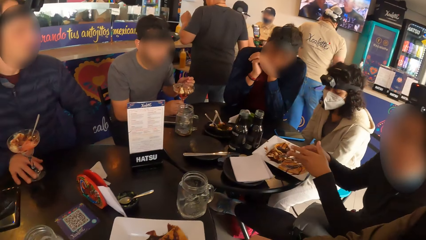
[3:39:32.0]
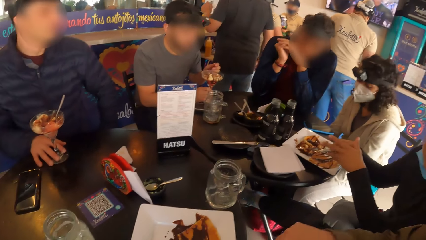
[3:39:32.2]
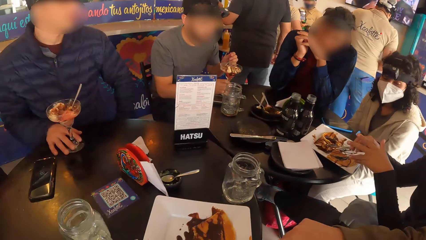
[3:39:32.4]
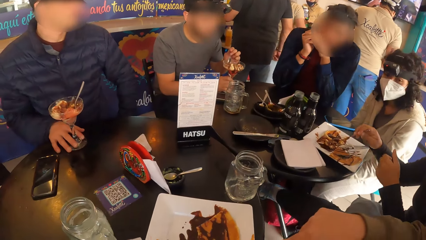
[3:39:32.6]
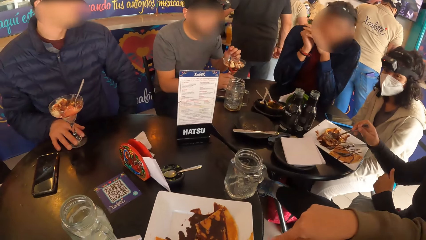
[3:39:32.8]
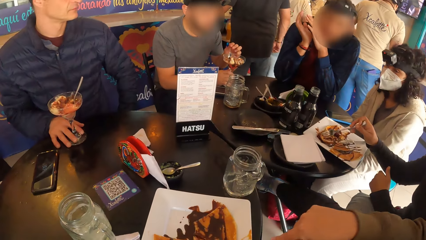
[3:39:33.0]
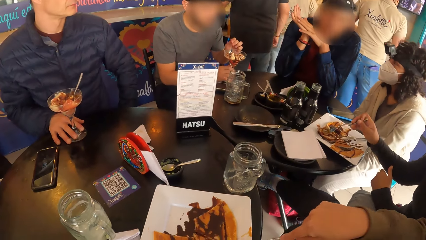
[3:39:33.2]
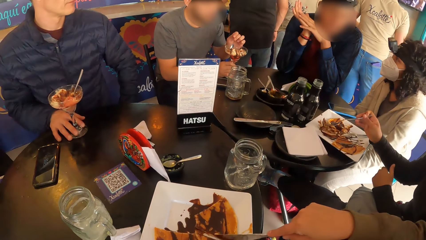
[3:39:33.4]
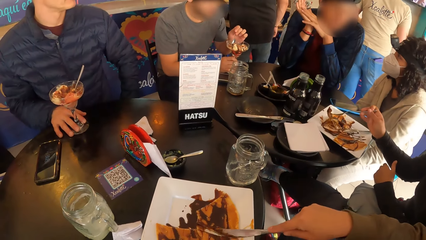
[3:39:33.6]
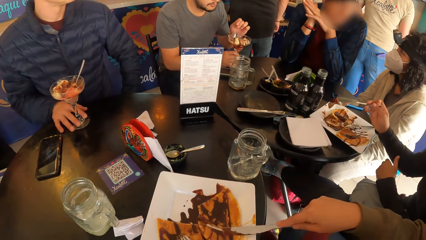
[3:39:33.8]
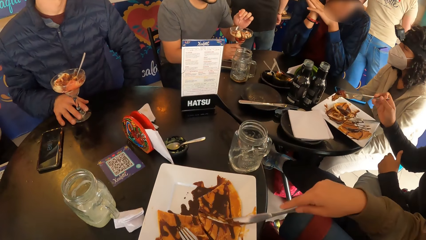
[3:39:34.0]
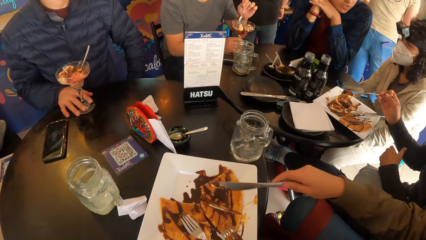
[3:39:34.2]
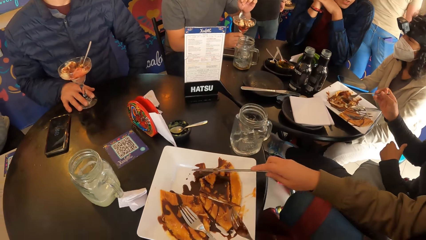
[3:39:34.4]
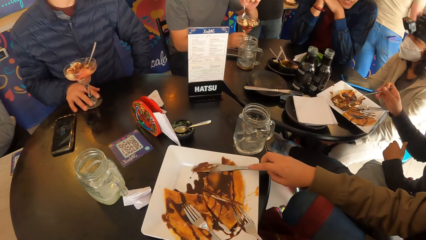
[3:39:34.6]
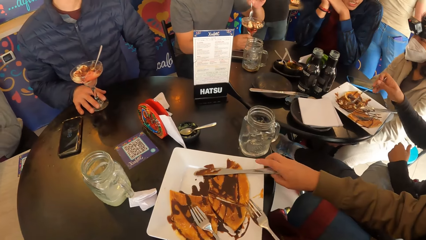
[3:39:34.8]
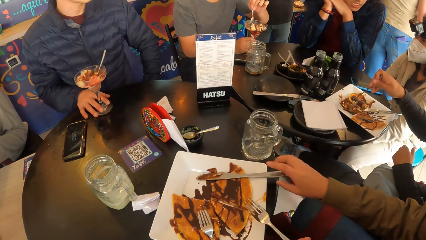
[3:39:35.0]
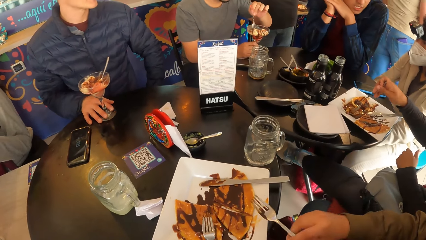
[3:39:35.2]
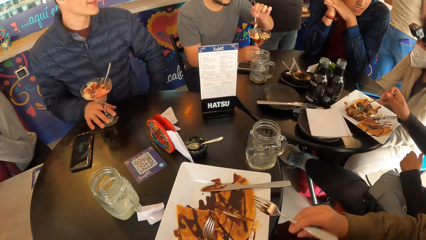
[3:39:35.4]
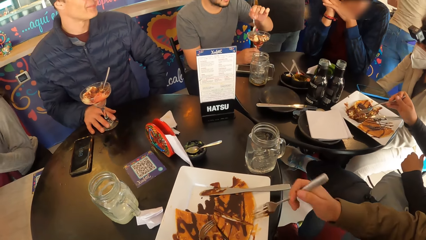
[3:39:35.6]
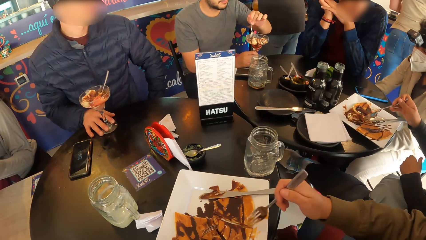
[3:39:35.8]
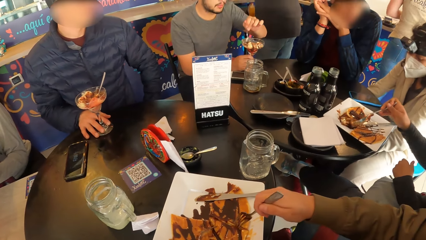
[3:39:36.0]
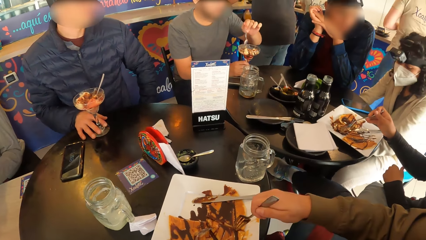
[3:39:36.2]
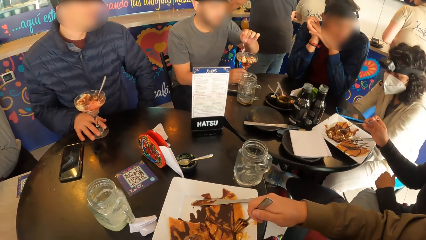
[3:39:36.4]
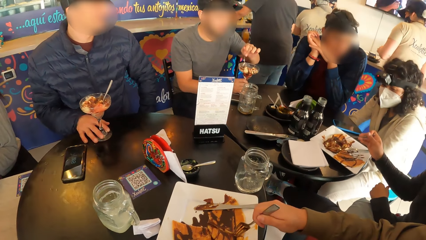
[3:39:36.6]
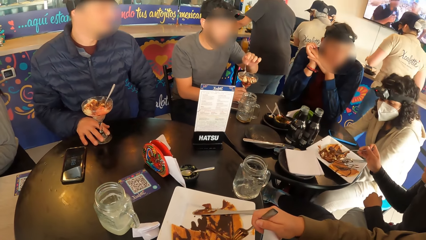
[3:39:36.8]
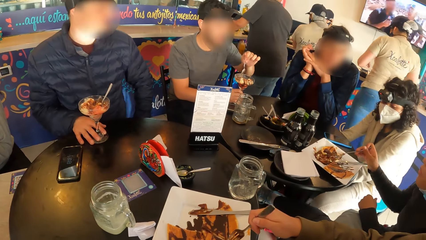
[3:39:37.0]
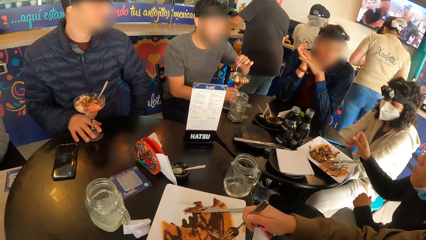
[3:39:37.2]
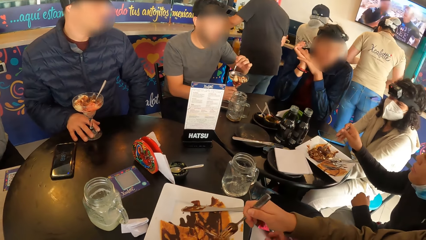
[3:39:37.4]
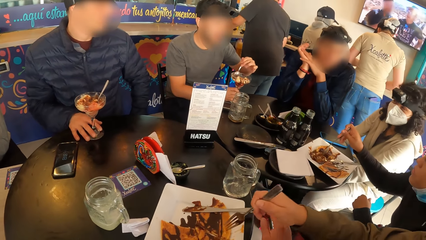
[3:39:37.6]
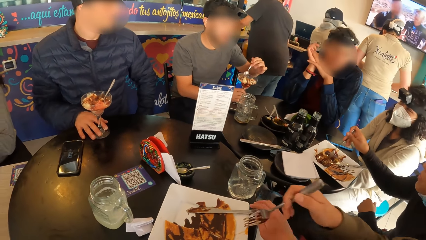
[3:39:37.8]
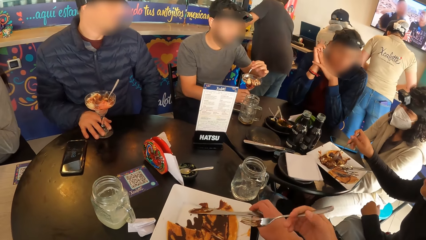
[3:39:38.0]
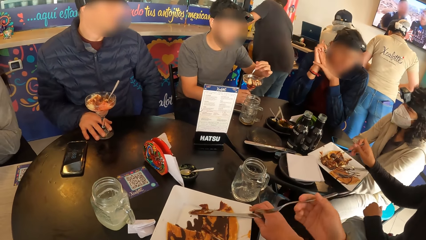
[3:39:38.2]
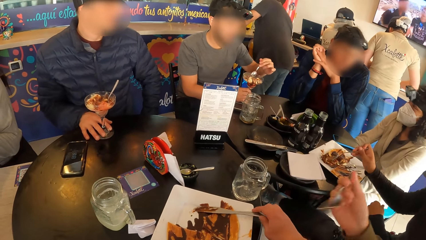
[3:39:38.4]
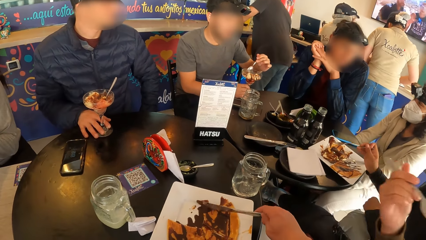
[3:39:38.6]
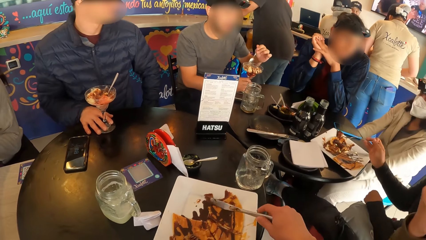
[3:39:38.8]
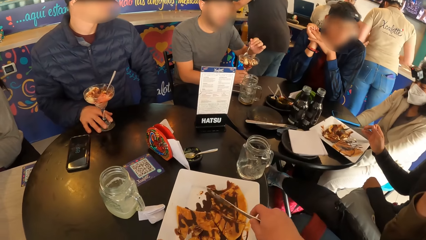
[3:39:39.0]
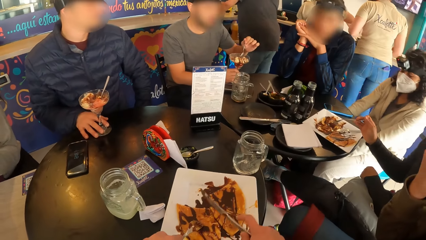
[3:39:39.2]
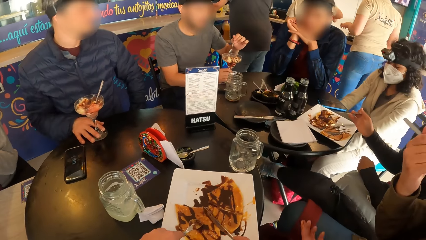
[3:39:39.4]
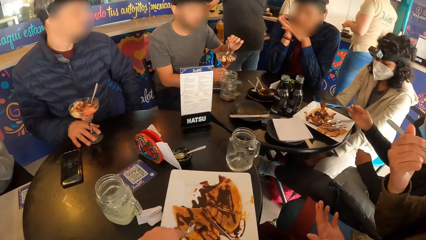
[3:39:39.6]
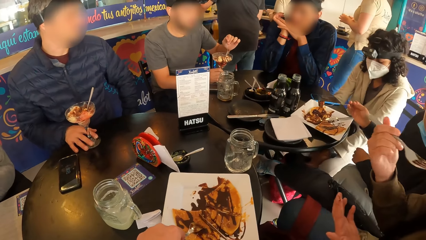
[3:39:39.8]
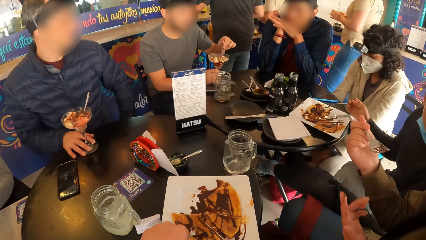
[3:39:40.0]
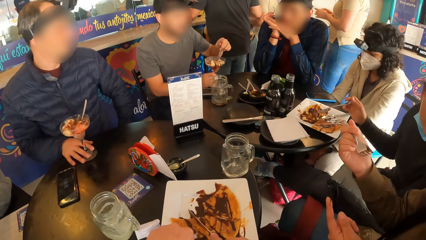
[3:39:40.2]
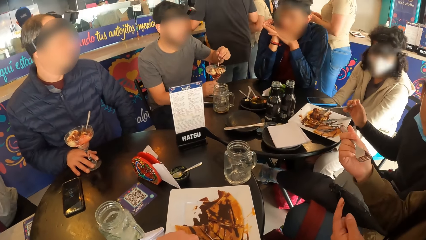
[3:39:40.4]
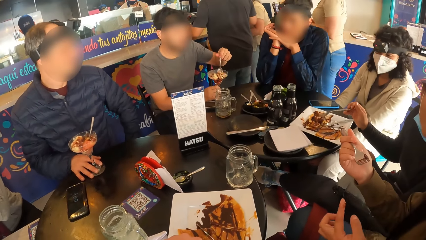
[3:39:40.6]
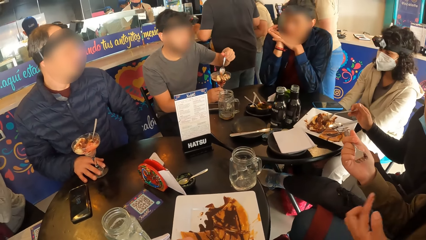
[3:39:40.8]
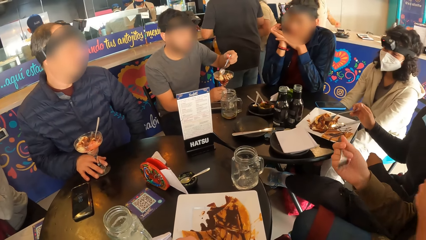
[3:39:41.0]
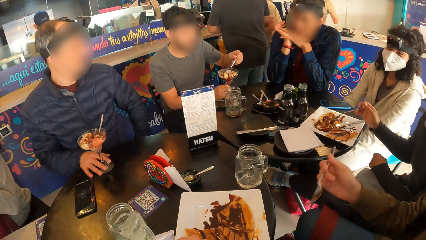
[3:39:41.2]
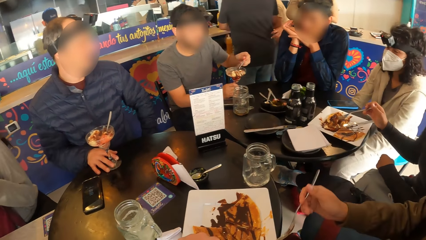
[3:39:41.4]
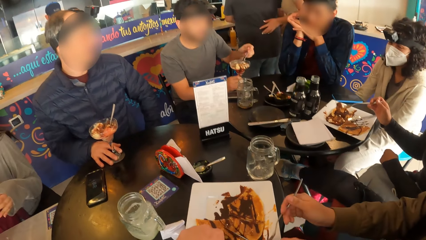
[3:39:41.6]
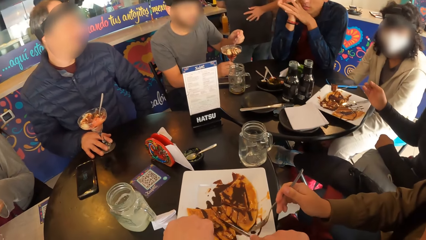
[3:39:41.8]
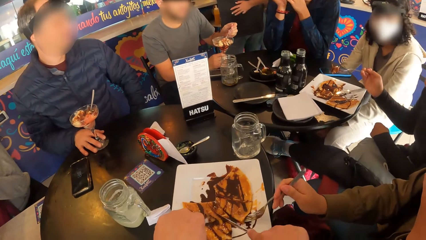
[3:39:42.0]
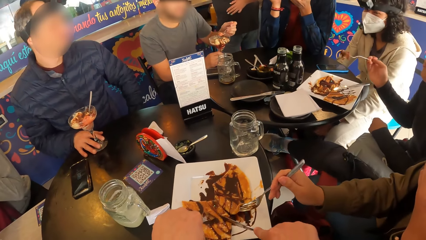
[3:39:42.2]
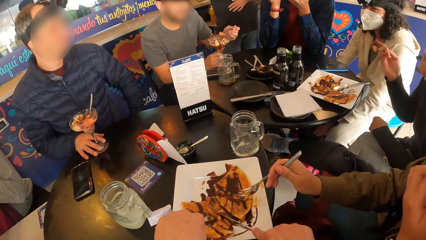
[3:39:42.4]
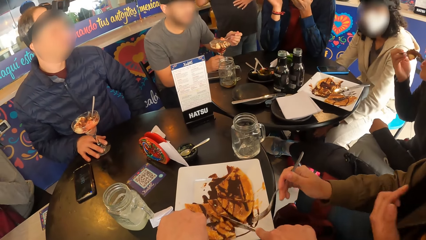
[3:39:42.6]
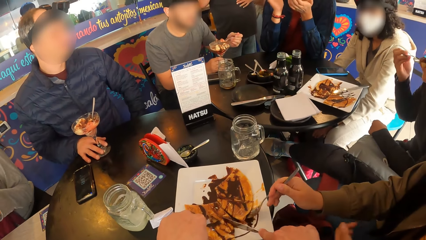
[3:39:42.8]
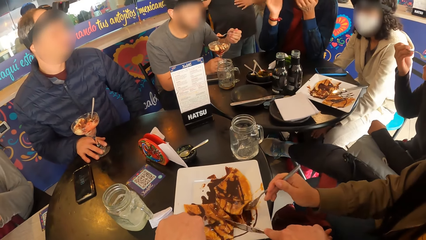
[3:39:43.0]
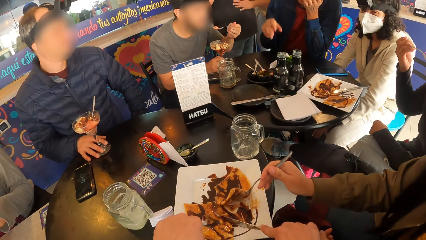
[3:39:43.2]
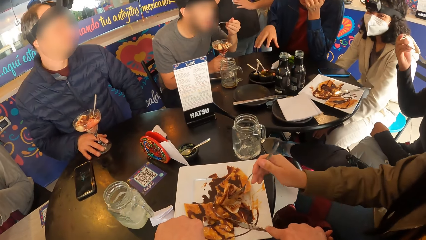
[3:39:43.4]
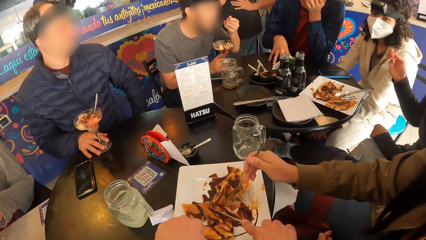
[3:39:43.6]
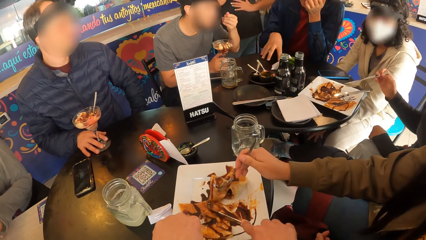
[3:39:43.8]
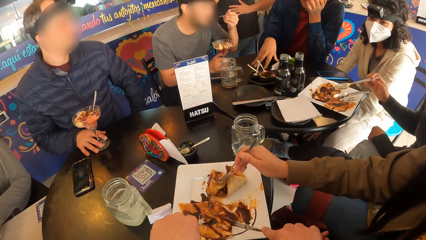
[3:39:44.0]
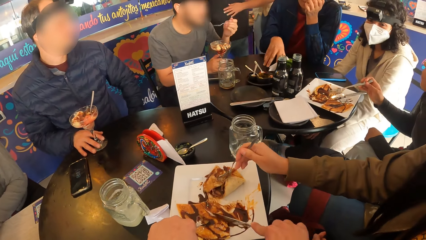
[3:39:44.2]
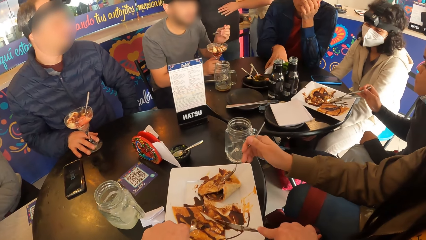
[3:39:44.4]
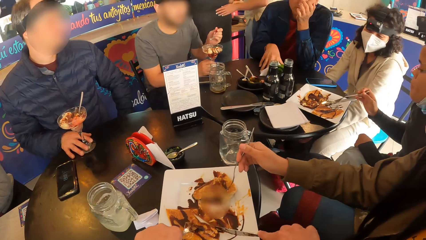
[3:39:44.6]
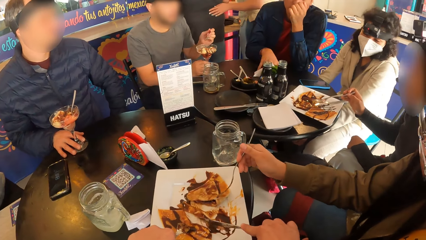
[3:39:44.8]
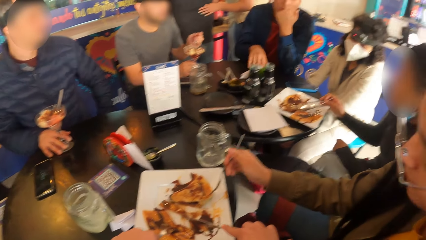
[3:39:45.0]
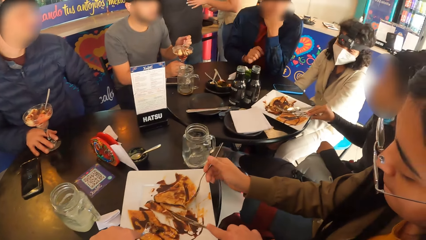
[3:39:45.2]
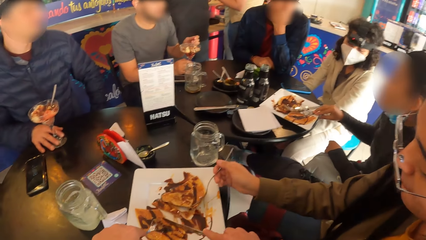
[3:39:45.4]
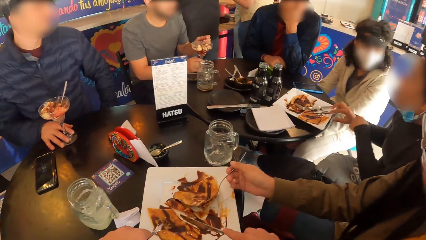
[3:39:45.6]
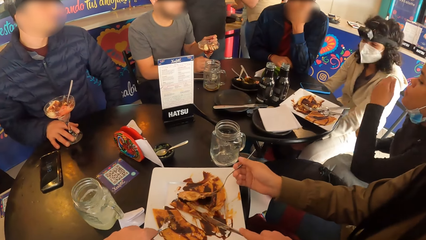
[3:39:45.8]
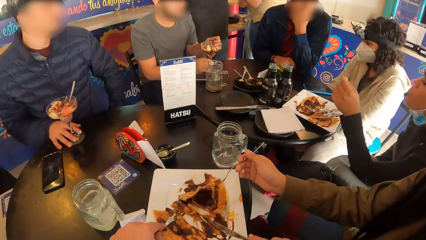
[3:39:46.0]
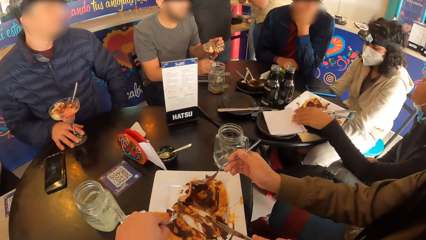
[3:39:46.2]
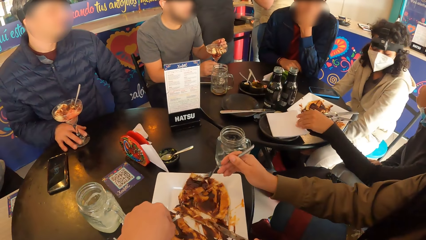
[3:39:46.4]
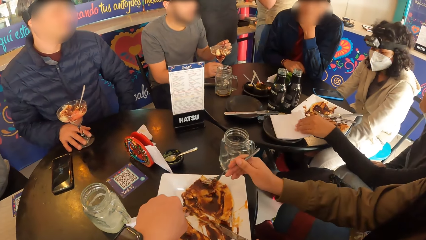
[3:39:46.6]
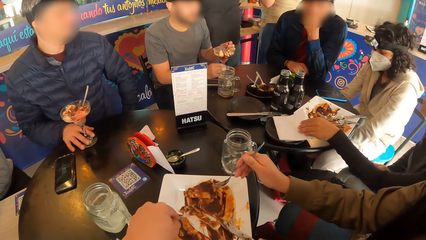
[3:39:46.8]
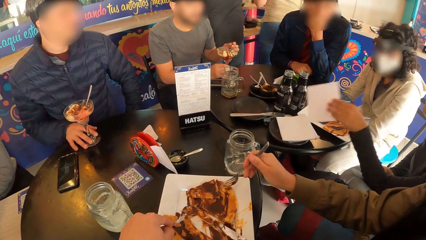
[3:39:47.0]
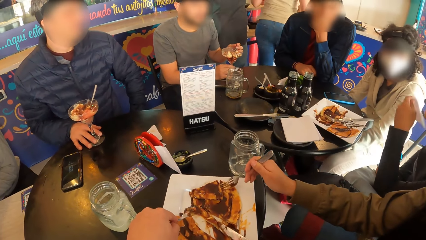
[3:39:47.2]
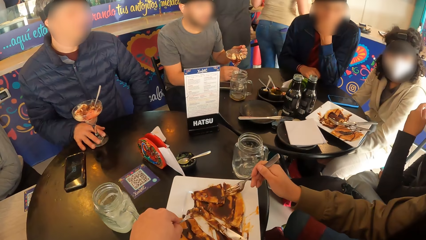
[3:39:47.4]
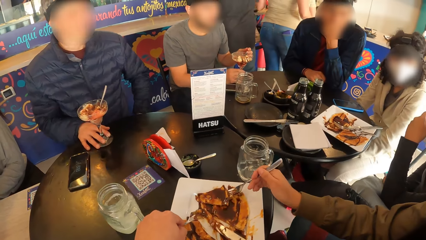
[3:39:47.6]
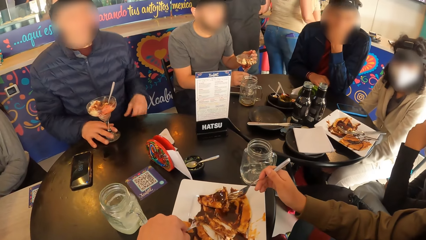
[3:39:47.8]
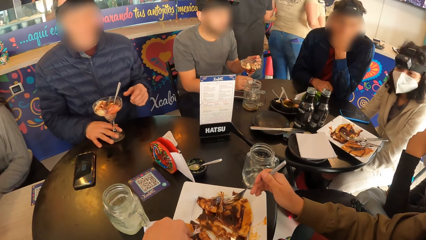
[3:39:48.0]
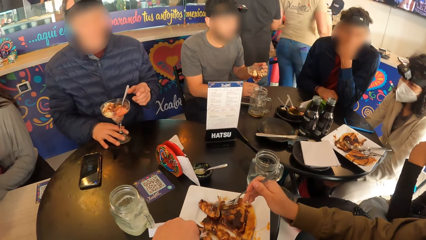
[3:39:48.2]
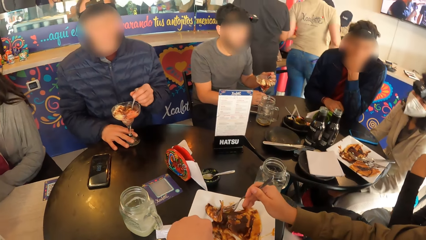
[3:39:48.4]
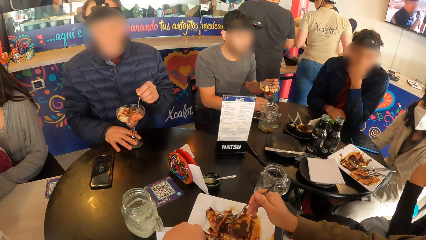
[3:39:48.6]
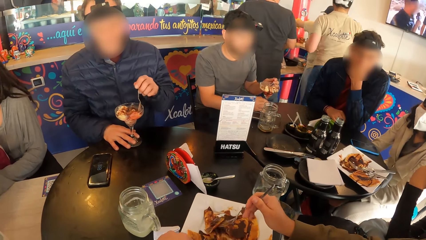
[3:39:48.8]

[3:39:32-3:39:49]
A woman cuts food with a knife. The woman places down the knife. The woman passes the fork in her left hand to her right hand. The camera wearer picks the fork from the plate of pancake and picks up a knife. The woman puts the fork in her mouth. The camera wearer cuts the pancake on the plate with a cutlery in both hands. The woman picks a pancake with the fork in her right hand. The woman aligns food on the plate with the fork.
